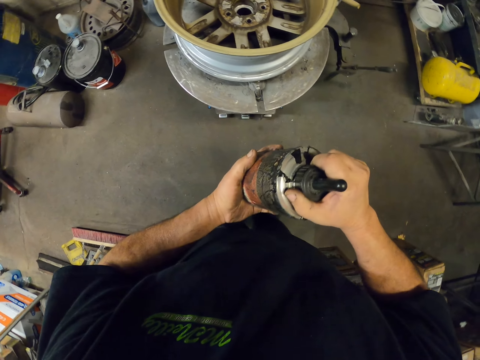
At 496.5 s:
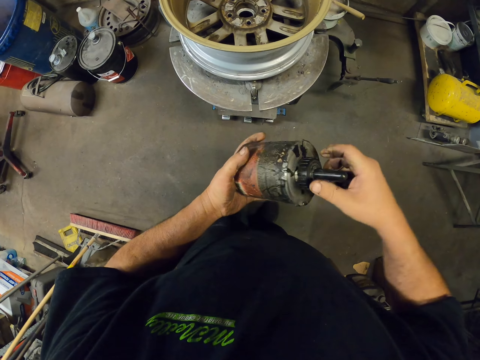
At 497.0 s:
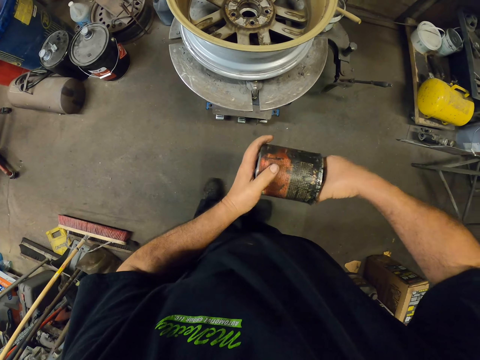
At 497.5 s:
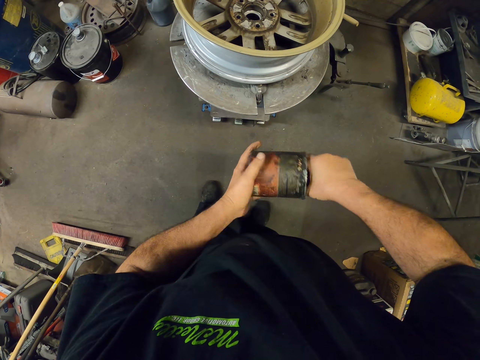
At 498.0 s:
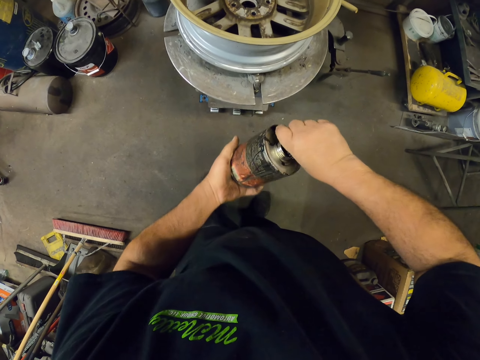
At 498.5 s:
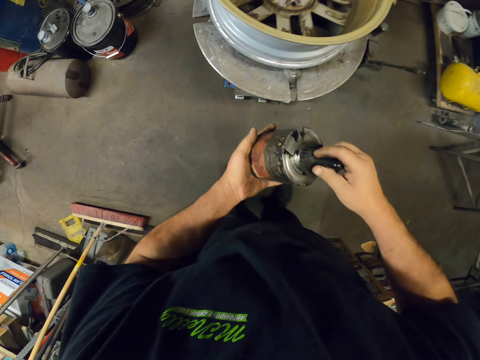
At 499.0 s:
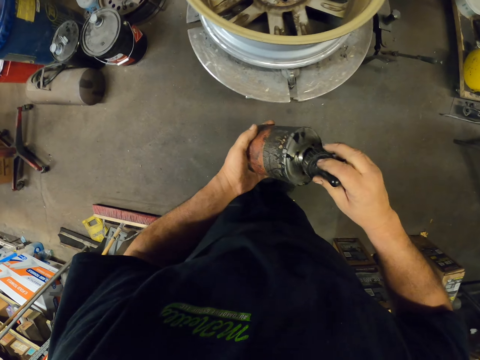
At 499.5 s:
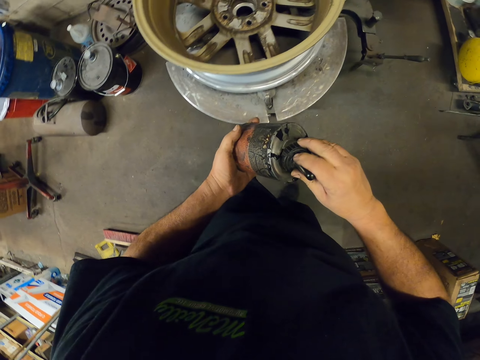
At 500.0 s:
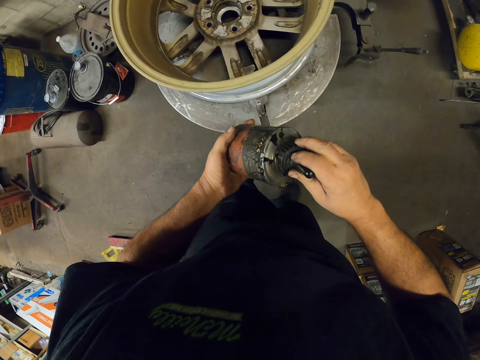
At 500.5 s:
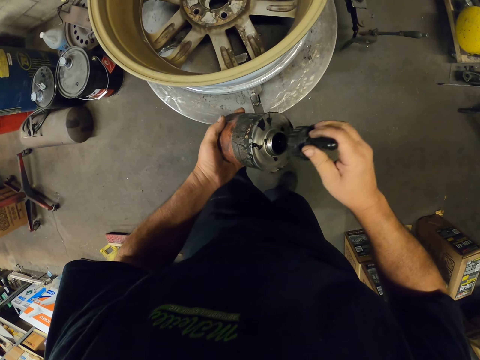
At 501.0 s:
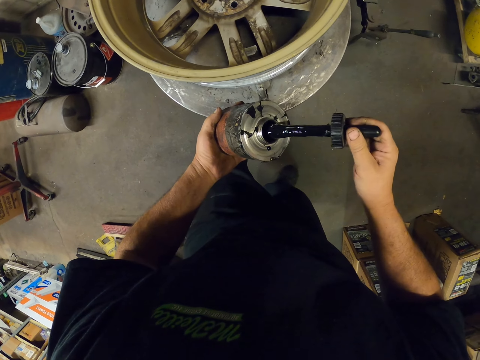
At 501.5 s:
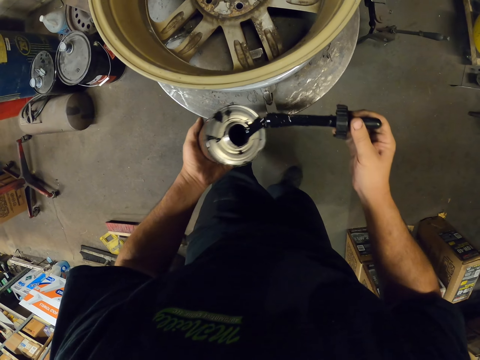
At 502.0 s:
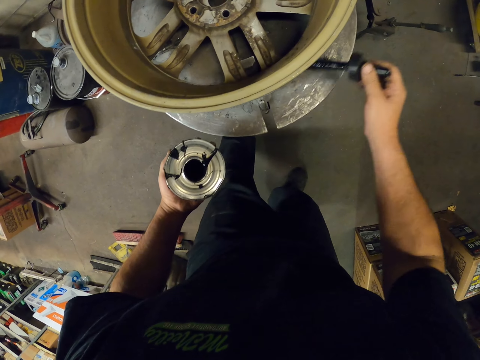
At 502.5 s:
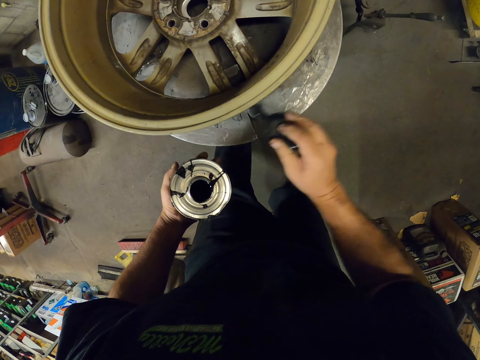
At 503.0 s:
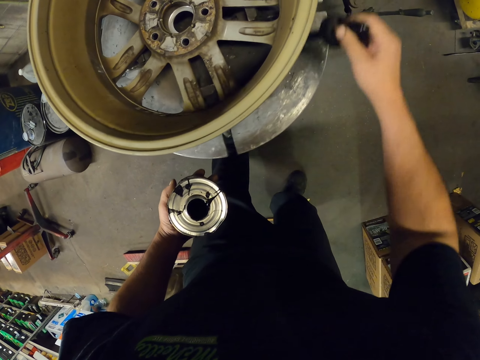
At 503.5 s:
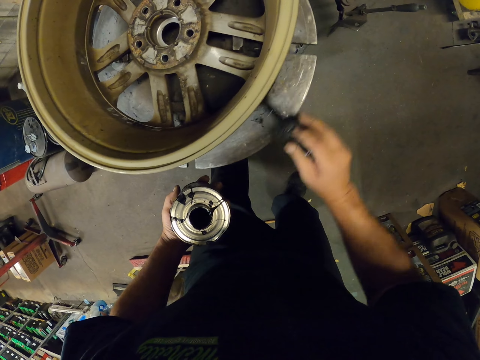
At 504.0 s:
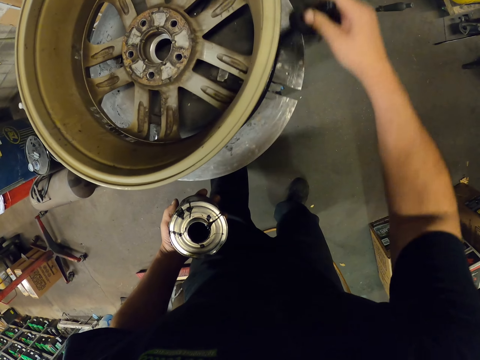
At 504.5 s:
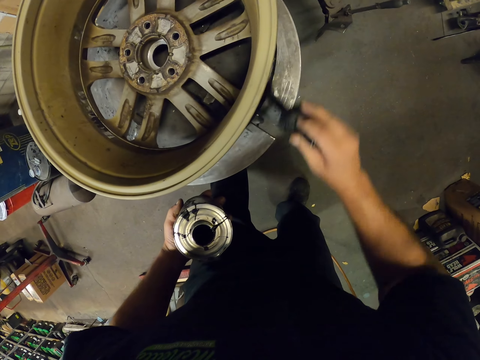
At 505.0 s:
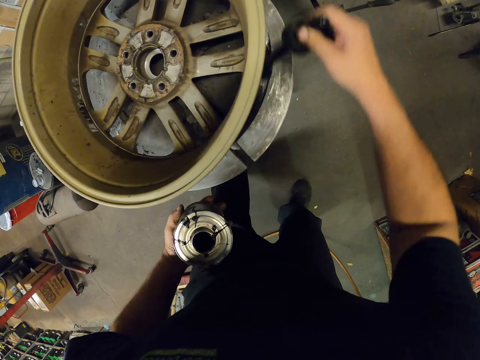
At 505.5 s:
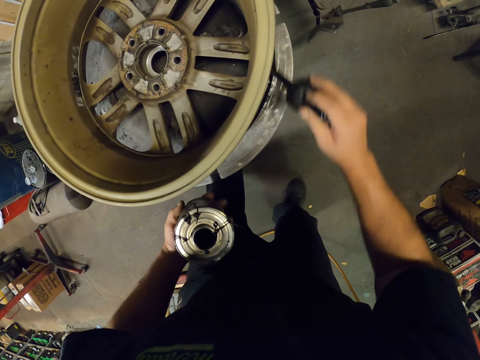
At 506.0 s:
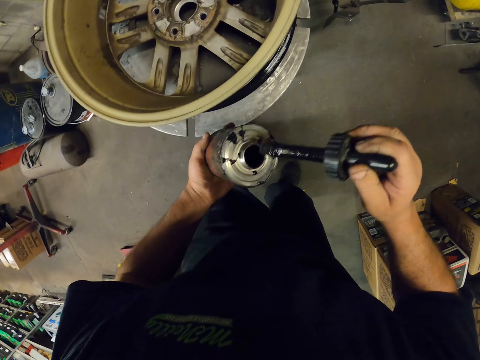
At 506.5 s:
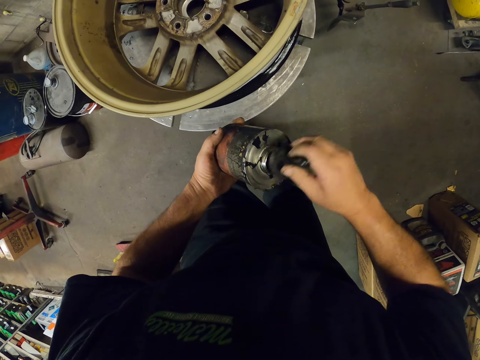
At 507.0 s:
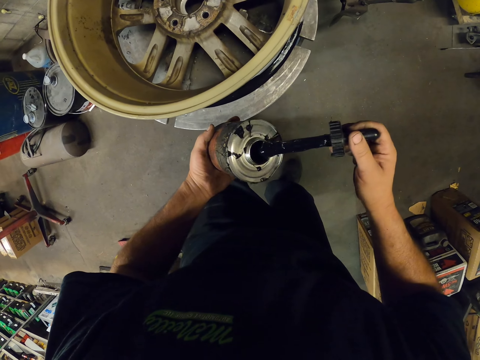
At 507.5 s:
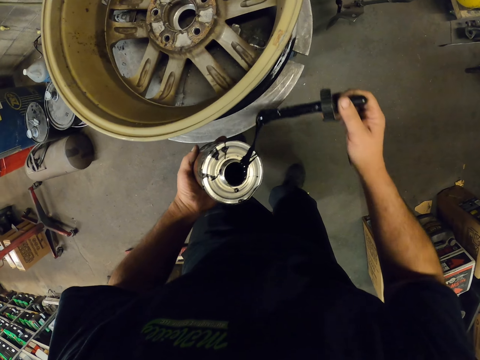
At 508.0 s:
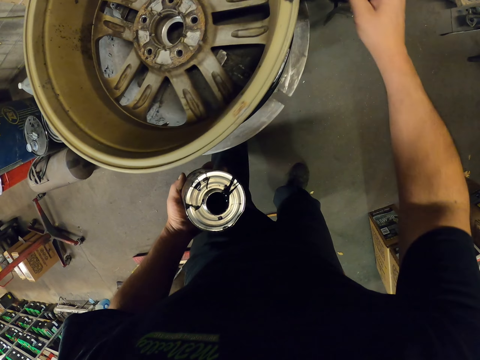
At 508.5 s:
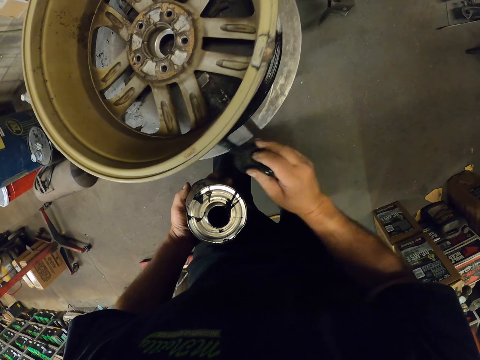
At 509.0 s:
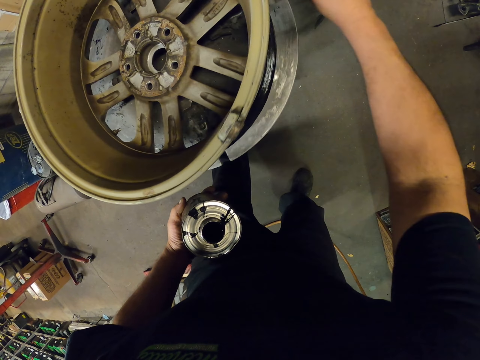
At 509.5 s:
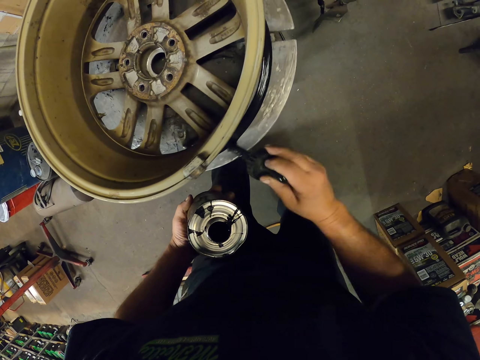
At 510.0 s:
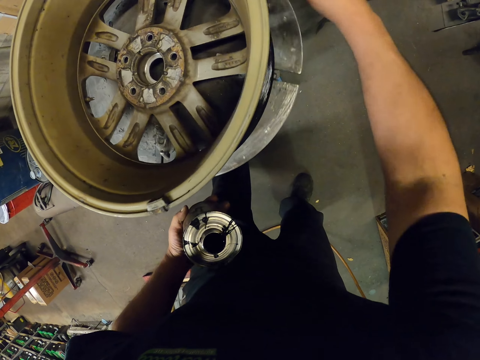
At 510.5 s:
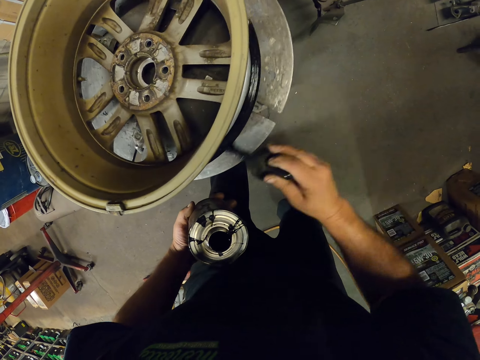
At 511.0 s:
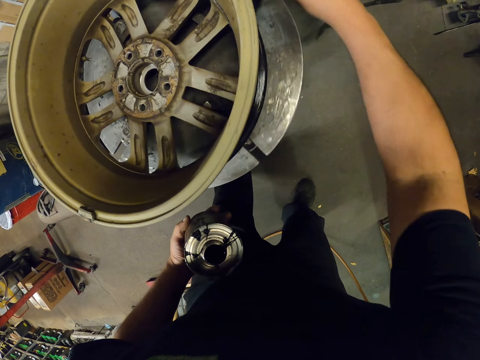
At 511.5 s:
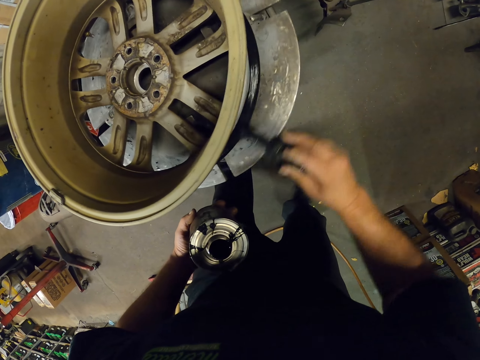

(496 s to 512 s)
The camera wearer opens the top of the lubricant. They dip the lubricant brush in the lubricant. They lift up the lid. They apply lubricant on the rim with the brush. They dip the lid in the tin and paint the rim.

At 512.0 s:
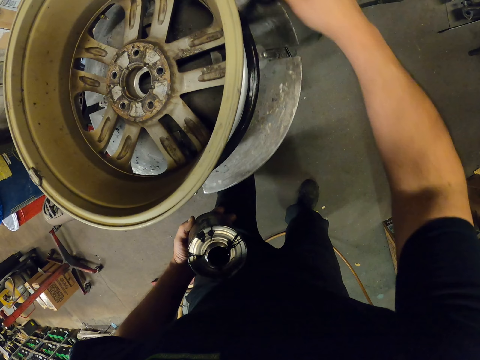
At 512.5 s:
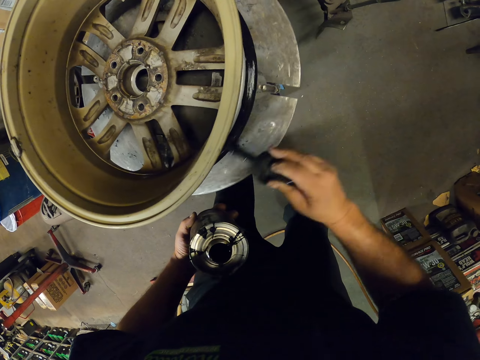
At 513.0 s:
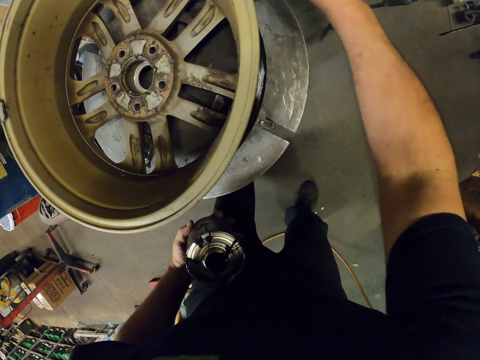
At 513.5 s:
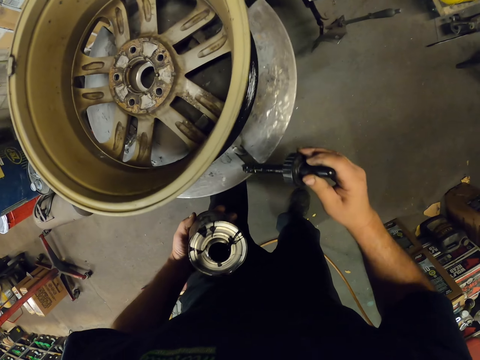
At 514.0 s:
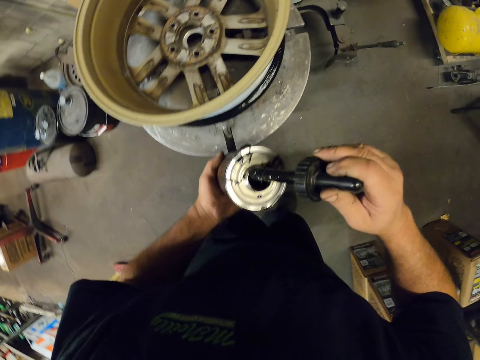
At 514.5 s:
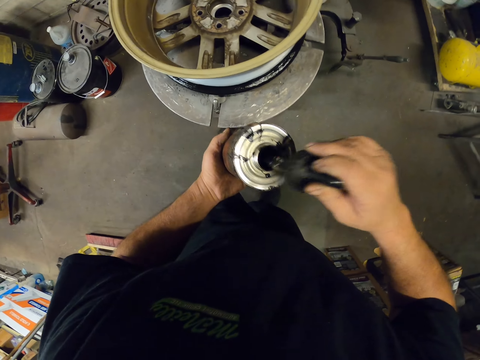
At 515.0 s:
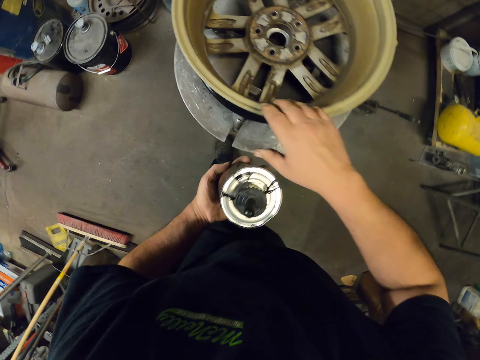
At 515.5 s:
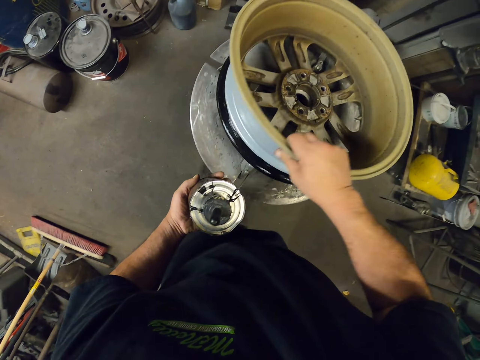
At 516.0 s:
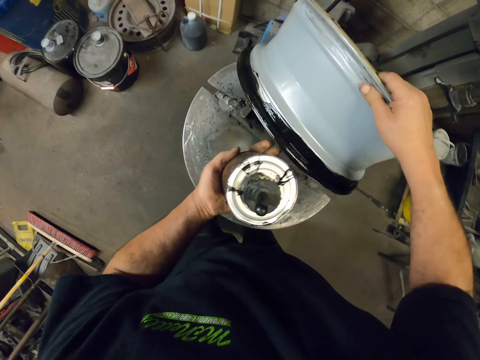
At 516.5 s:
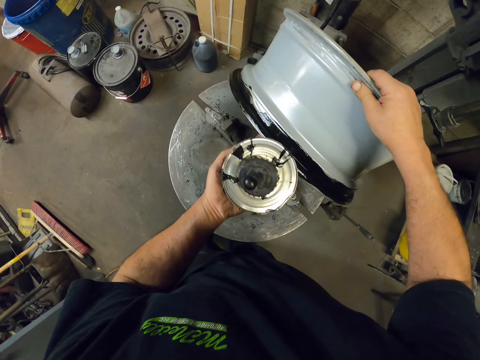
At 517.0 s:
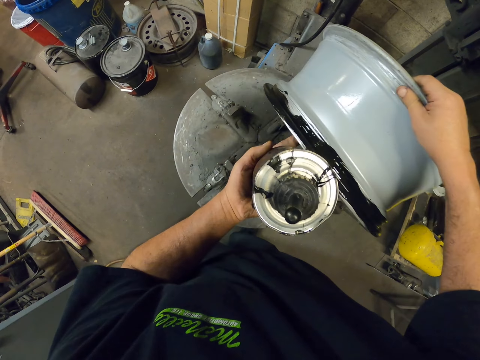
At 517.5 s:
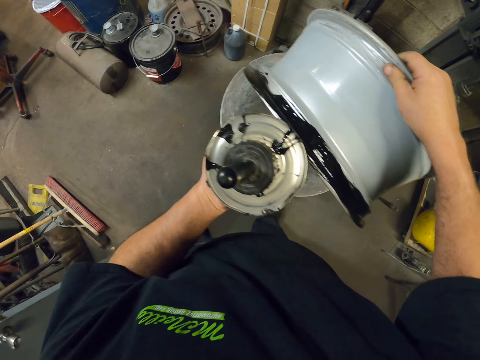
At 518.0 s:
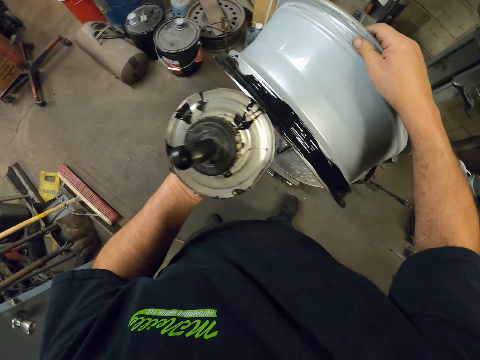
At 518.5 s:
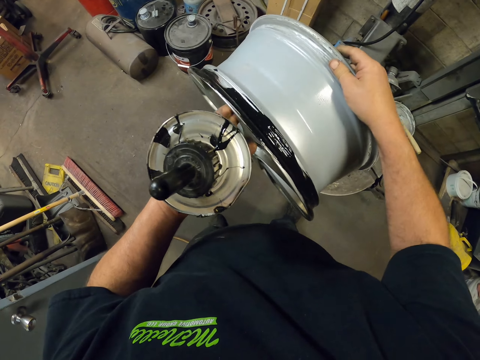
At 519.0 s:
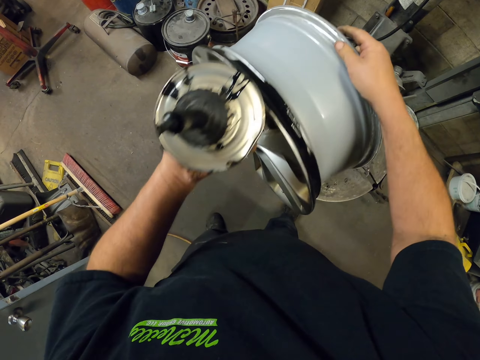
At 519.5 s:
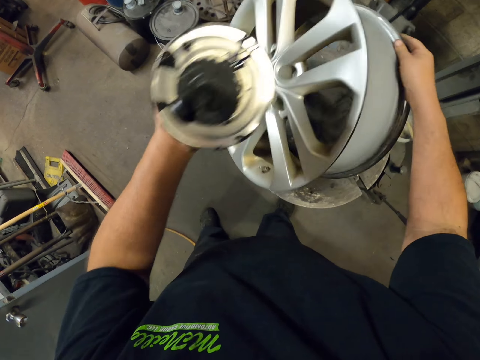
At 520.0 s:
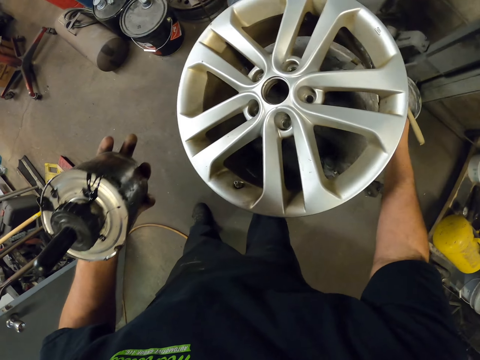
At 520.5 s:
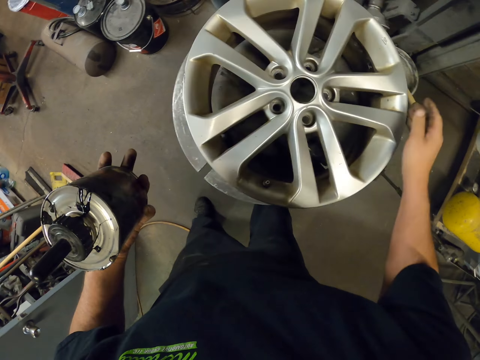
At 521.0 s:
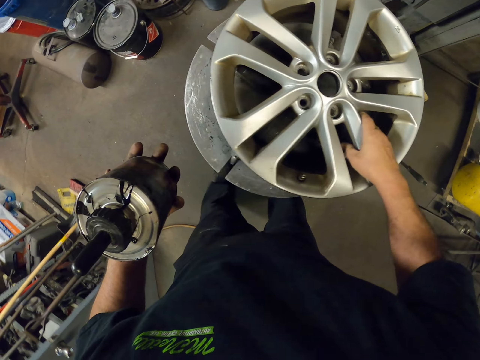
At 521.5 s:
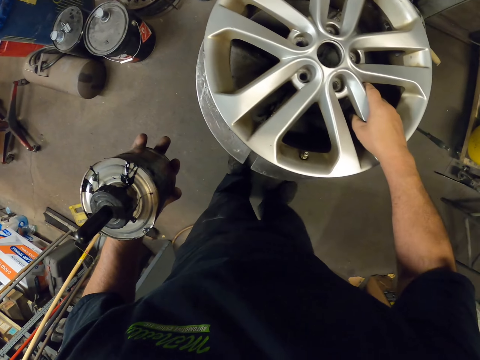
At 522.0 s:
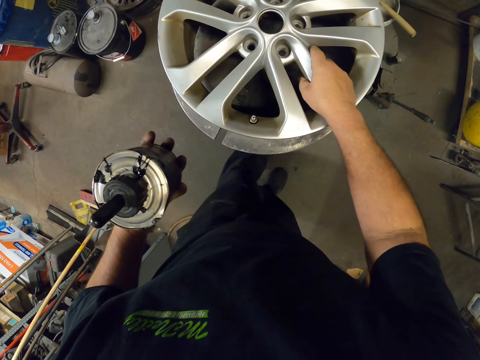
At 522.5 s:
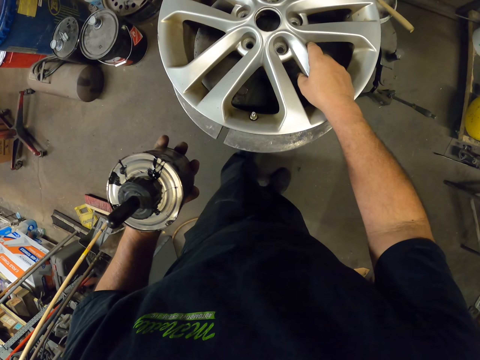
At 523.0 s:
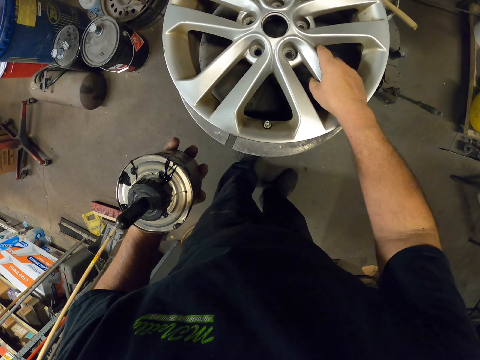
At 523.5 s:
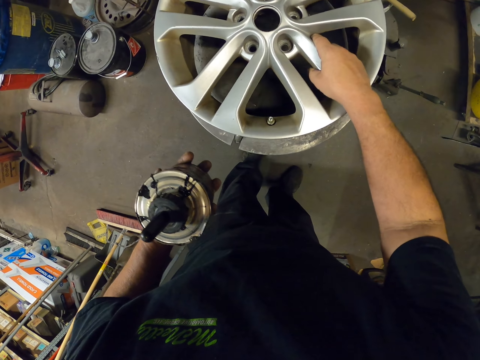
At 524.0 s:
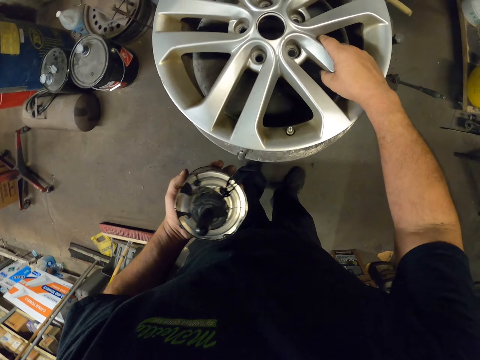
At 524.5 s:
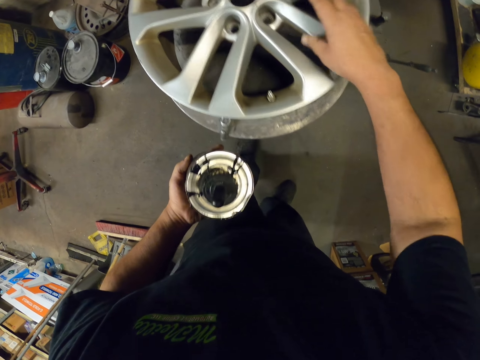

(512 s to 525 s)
The camera wearer puts the brush in the lubricant. They close the tin and lift up the rim. They turn the rim around, hold the tin on the left hand, and hold the rim.
